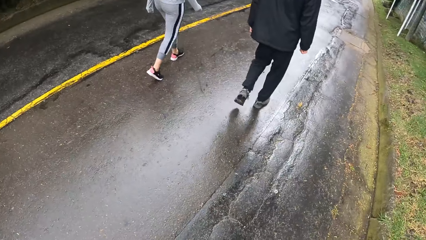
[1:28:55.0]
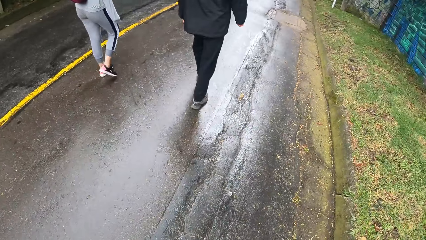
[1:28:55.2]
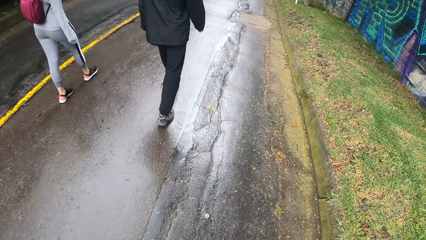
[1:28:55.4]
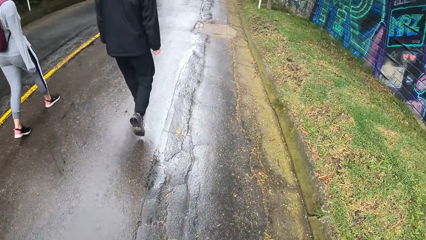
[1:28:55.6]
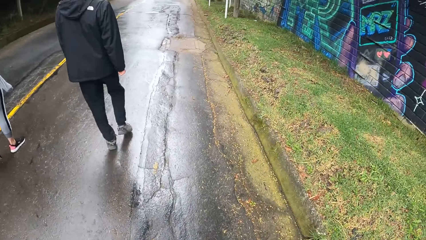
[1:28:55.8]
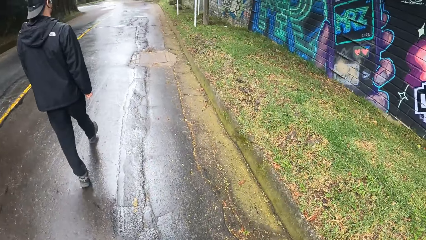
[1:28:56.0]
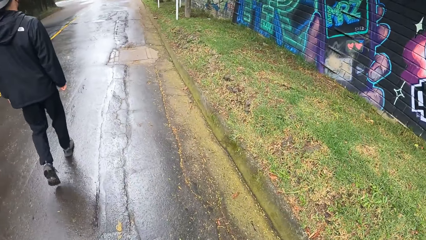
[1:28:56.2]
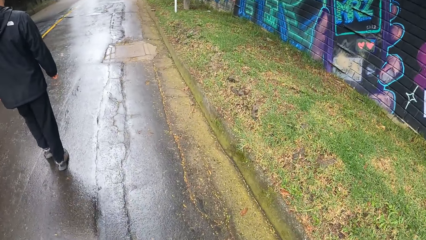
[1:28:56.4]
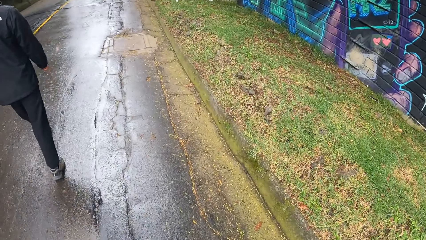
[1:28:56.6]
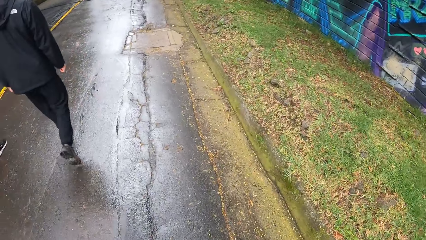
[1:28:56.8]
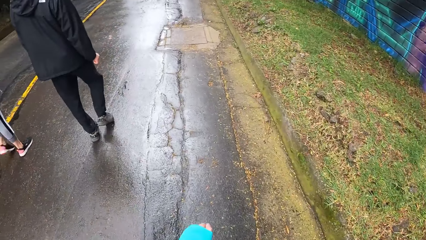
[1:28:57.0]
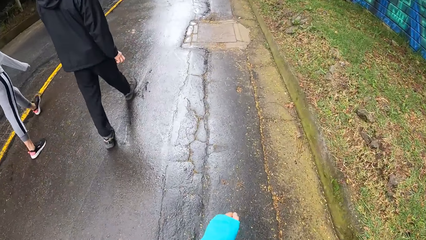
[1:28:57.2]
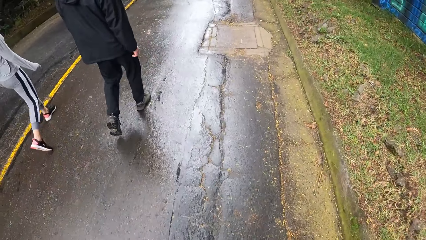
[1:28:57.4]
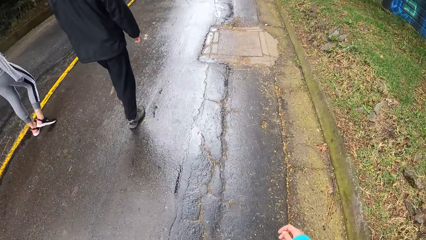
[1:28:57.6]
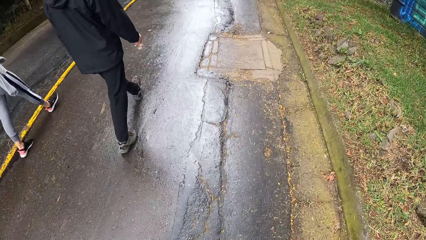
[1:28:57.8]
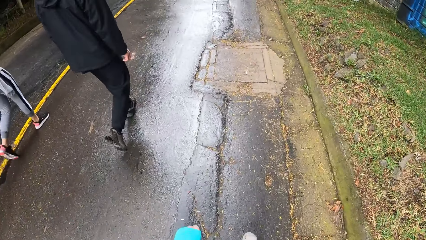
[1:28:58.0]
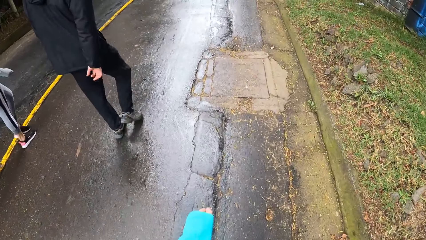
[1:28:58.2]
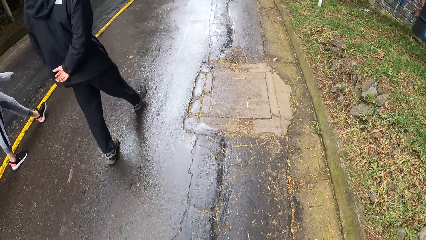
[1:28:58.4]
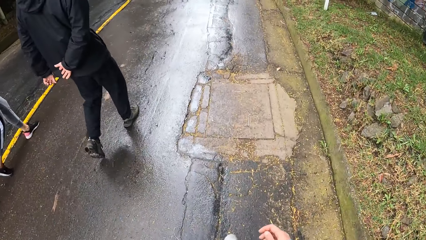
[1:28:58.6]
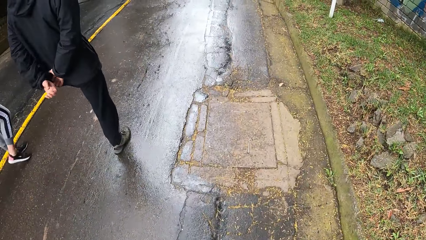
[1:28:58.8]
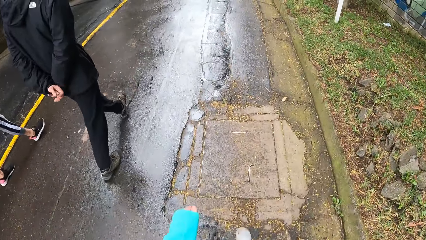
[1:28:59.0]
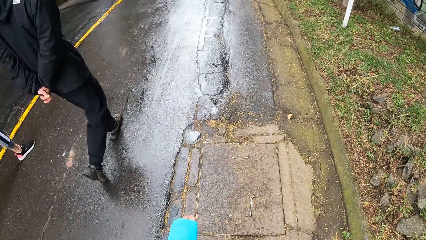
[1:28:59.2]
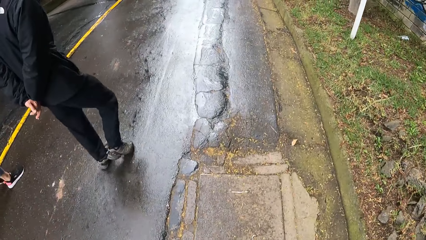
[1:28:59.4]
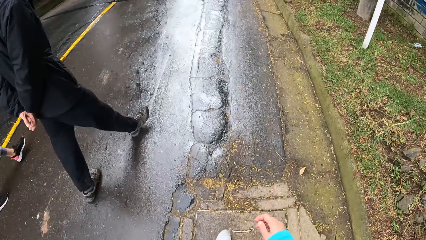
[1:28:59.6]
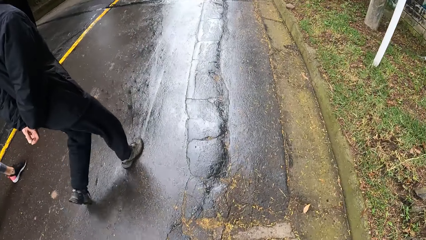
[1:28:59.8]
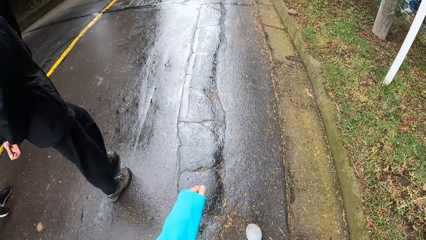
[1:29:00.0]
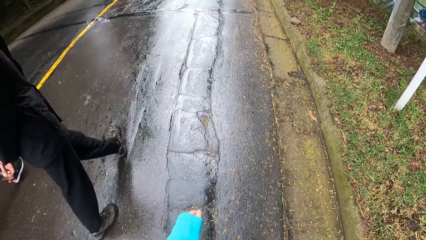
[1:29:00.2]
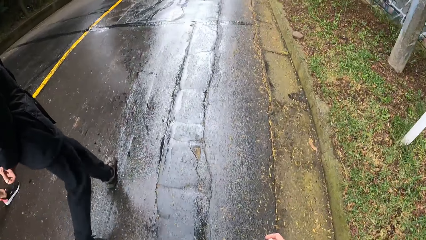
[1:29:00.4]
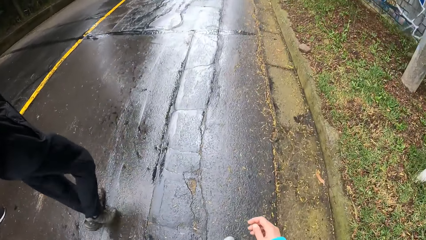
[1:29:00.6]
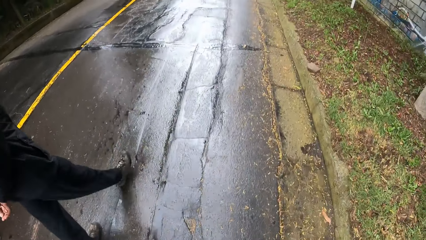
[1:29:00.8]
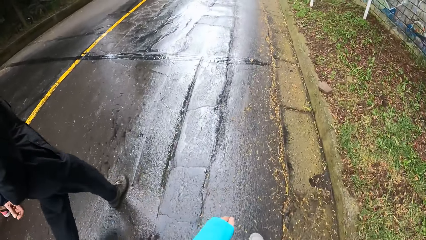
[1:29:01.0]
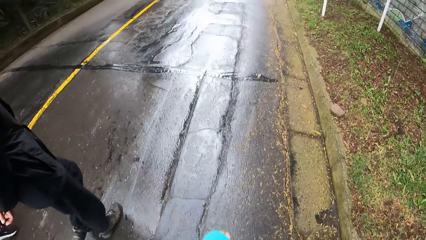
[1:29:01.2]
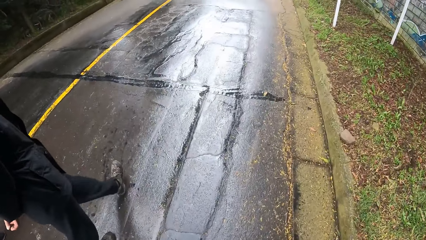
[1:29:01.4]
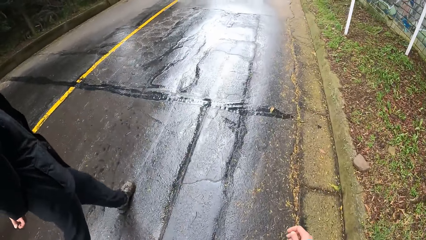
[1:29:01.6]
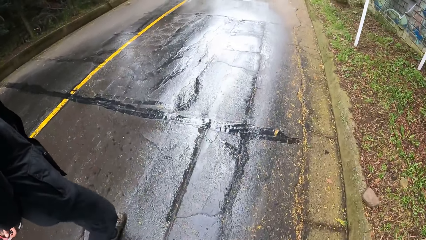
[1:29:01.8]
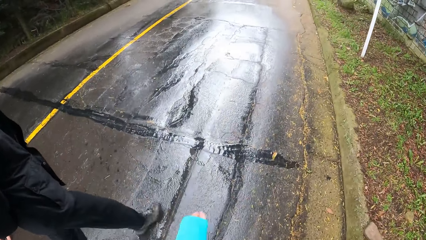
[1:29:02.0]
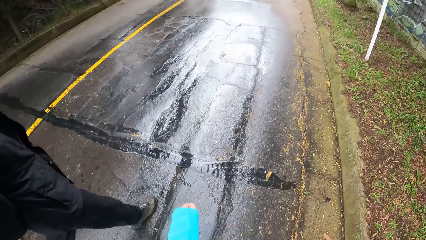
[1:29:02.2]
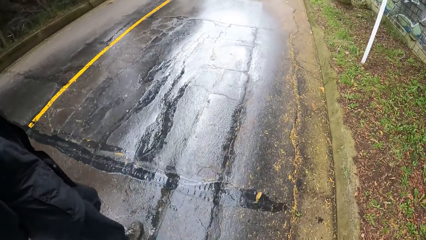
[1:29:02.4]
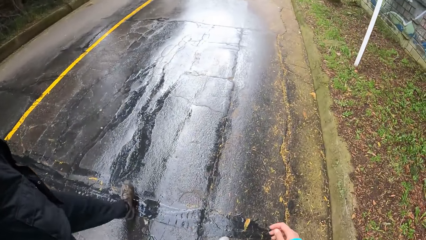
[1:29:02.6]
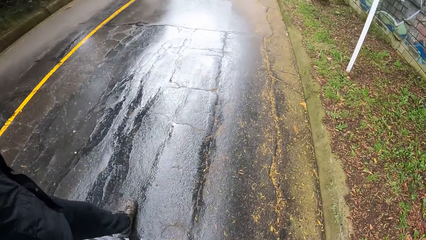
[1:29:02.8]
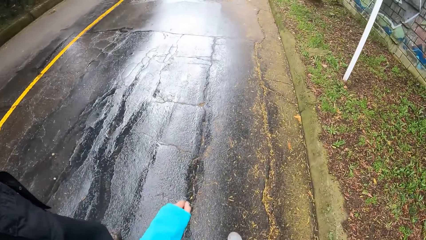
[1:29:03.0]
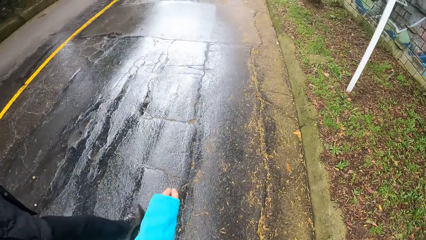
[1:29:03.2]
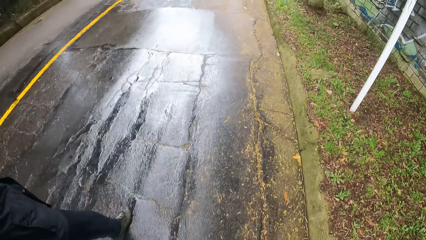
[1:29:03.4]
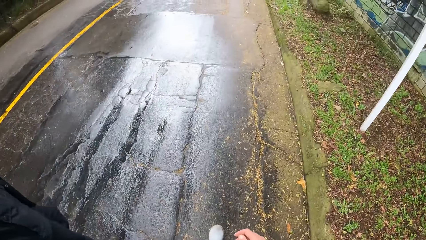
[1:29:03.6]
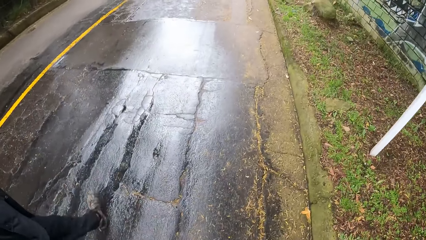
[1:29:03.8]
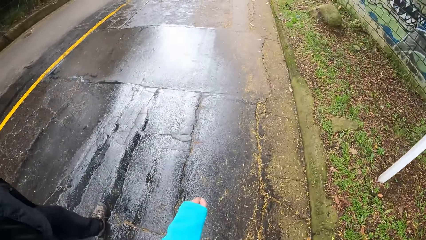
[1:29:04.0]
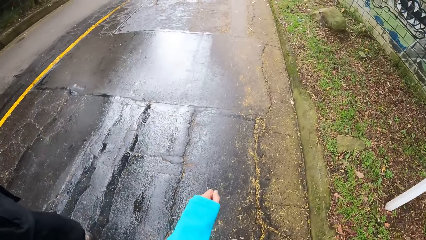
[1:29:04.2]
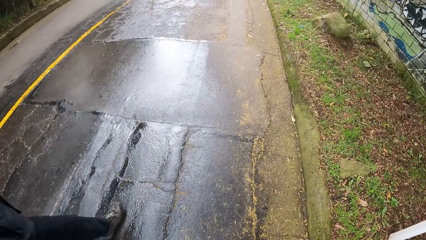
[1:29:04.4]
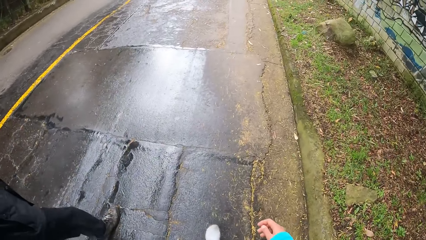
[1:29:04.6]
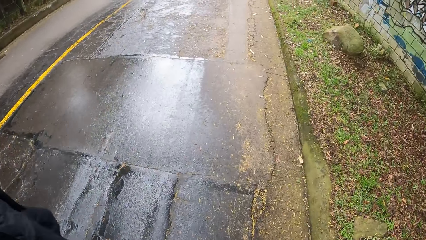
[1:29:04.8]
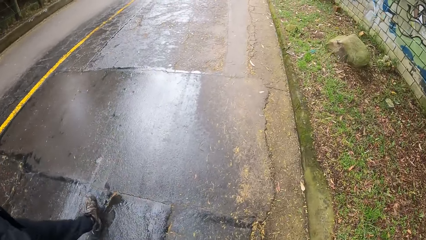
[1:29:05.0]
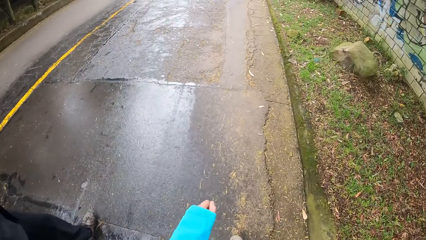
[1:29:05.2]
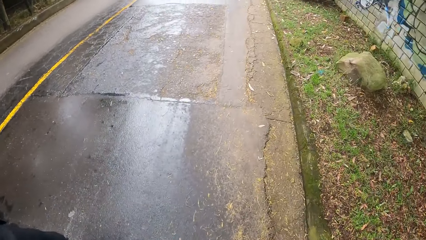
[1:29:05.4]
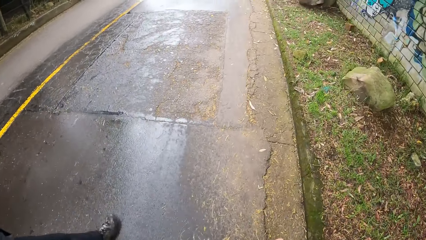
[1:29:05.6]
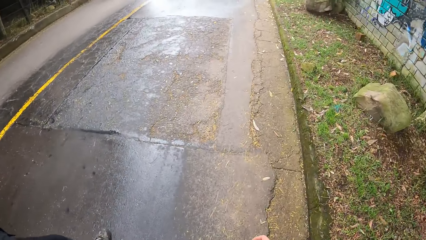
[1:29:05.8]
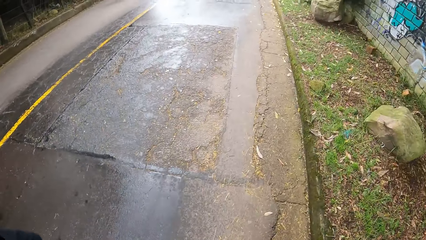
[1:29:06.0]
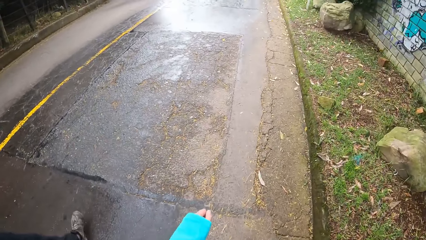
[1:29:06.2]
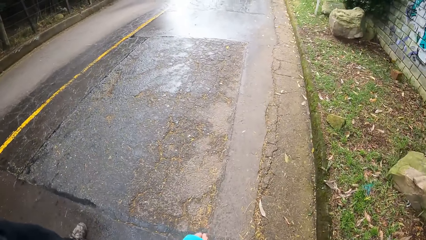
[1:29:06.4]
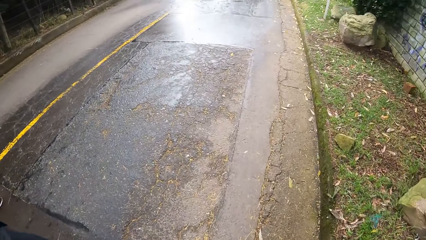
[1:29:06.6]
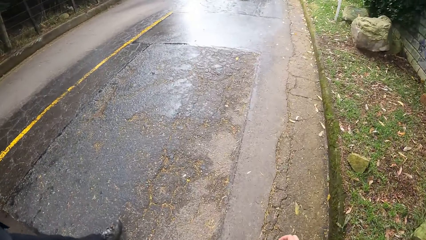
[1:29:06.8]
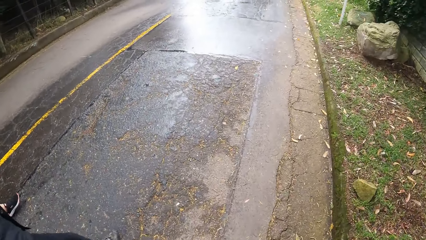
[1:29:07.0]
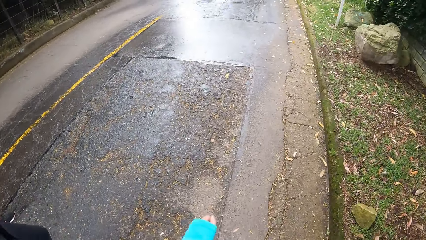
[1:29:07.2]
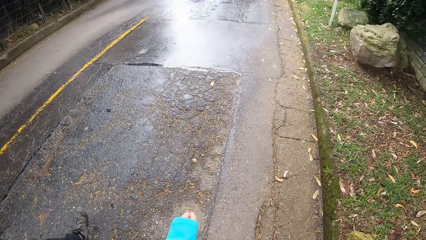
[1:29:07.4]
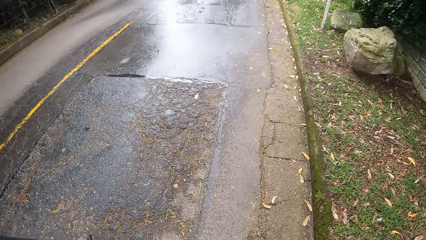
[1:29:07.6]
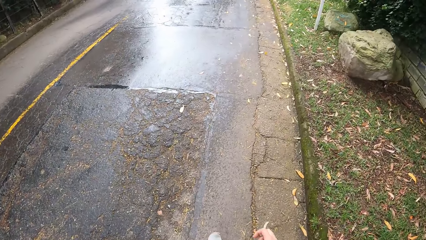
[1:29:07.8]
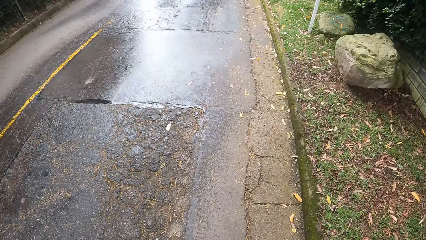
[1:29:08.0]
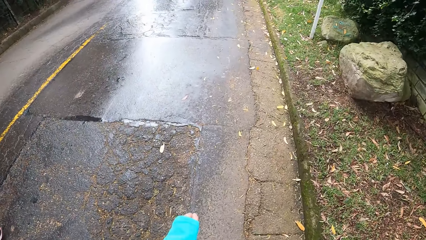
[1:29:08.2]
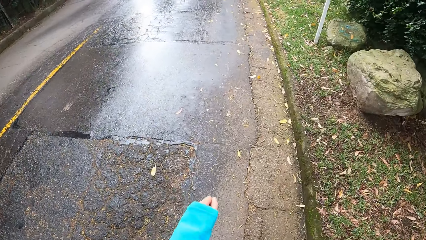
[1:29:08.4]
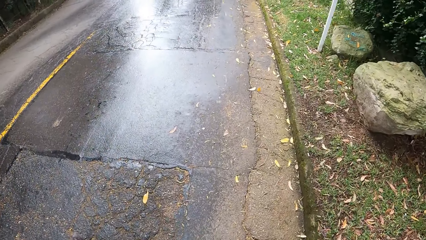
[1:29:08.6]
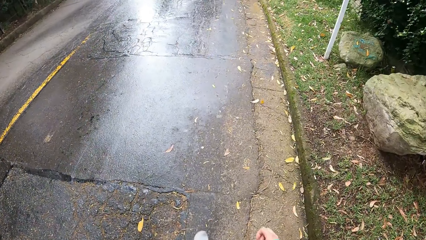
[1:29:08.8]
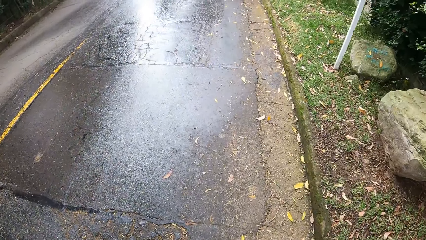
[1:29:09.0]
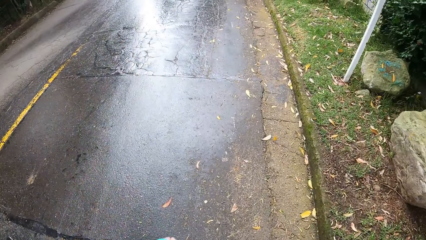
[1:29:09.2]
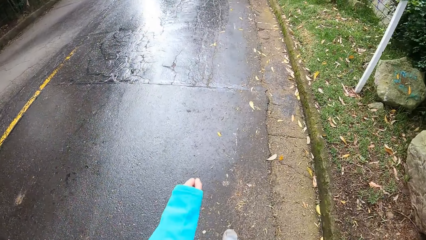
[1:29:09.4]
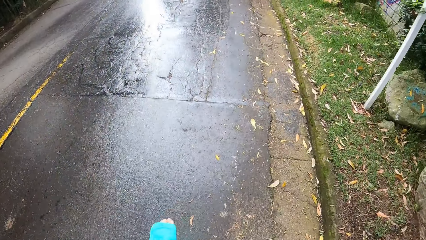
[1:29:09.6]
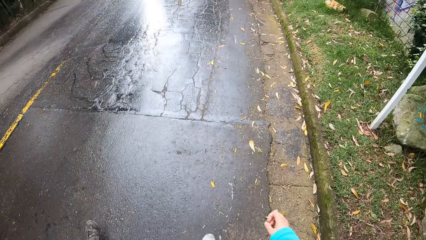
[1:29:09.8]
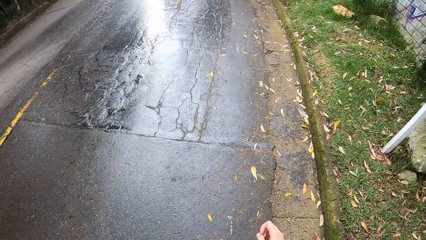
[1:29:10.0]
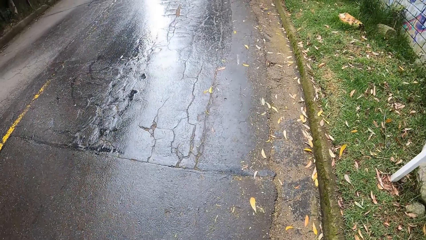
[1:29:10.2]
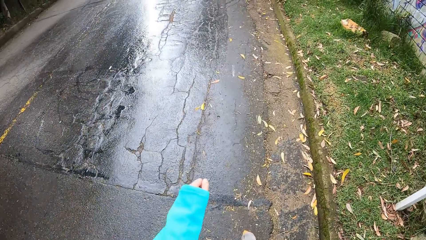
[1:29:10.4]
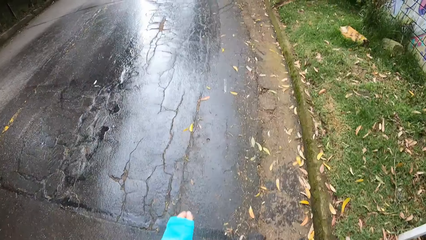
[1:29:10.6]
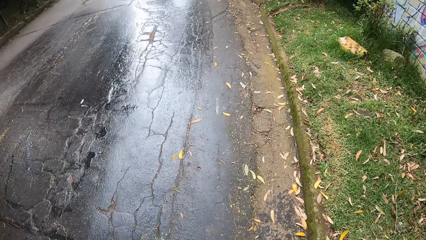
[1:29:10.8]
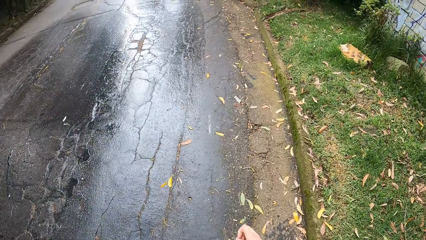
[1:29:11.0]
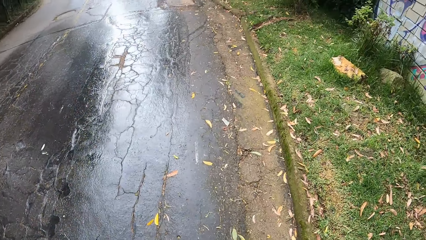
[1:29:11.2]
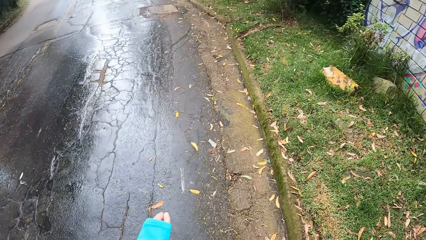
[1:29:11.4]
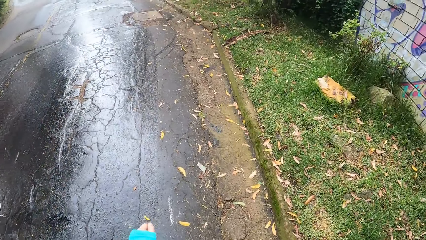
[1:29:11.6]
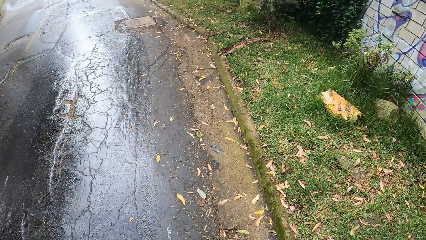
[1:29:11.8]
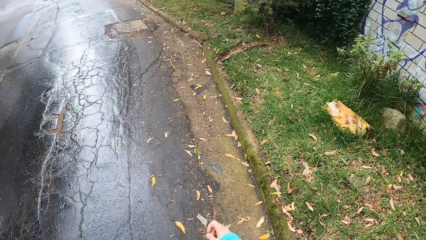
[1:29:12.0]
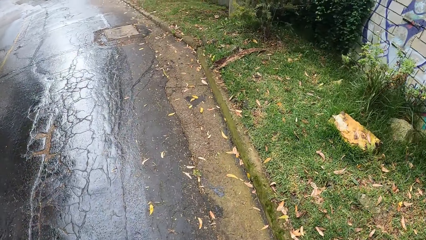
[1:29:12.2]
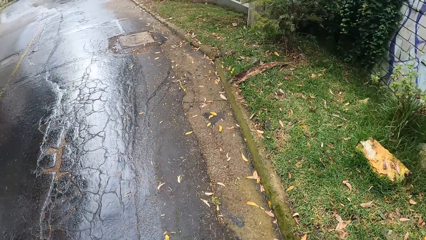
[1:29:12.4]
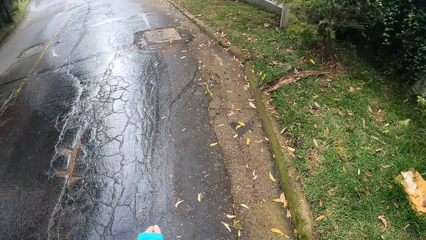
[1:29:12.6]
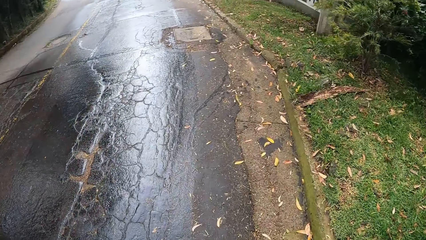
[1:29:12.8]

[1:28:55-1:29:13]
The camera wearer walks together with the man and the woman. They look on the right.
